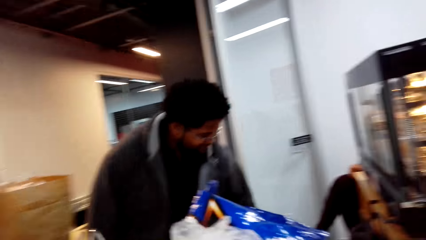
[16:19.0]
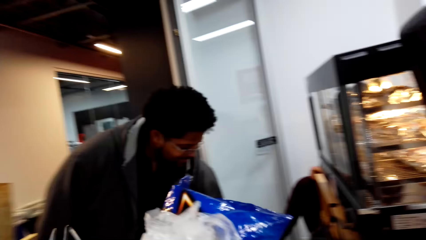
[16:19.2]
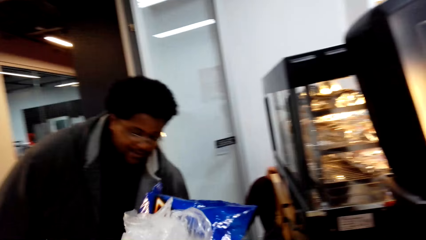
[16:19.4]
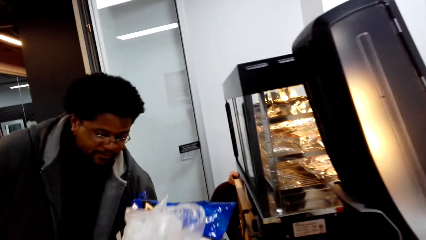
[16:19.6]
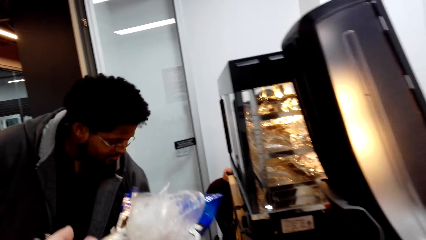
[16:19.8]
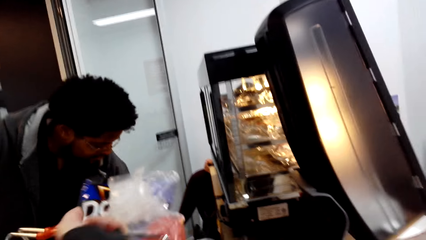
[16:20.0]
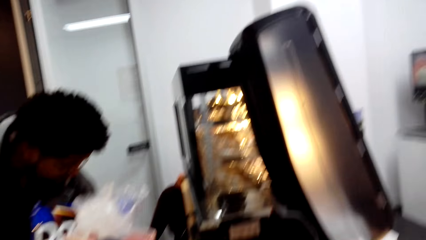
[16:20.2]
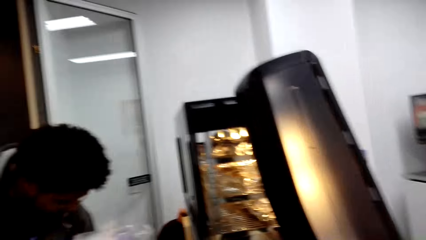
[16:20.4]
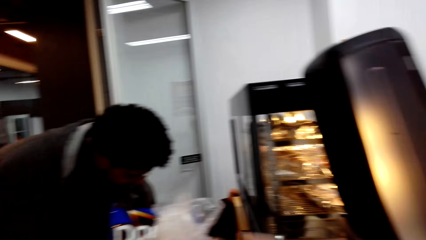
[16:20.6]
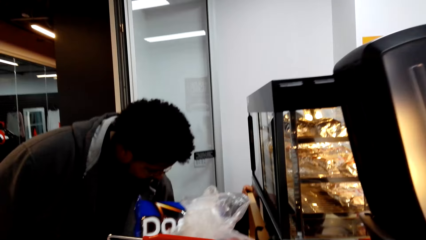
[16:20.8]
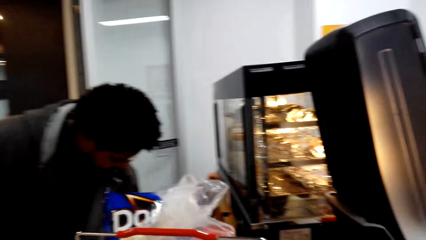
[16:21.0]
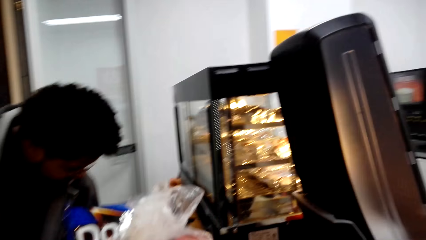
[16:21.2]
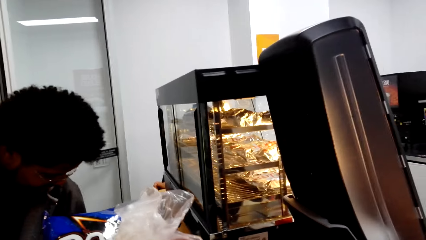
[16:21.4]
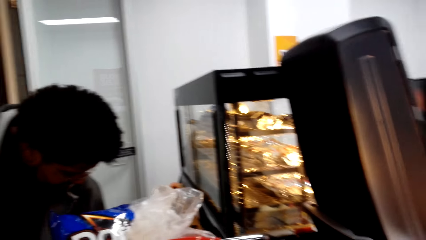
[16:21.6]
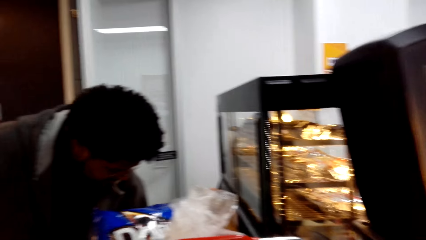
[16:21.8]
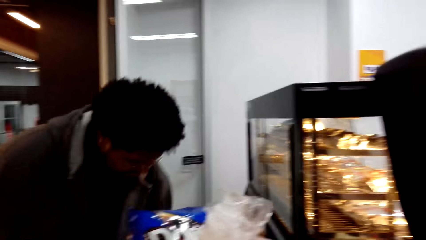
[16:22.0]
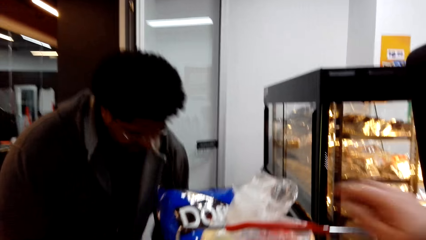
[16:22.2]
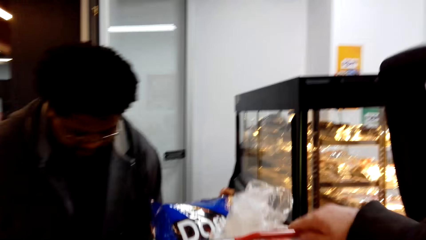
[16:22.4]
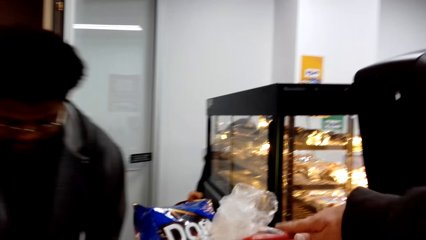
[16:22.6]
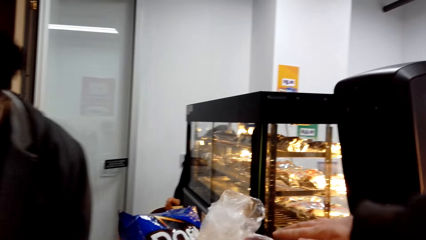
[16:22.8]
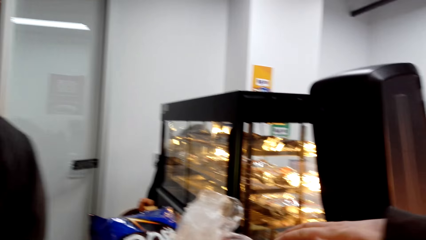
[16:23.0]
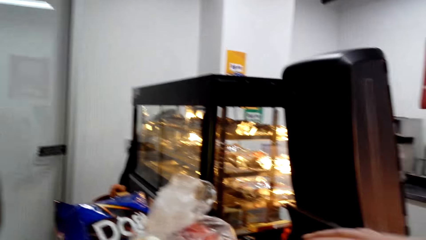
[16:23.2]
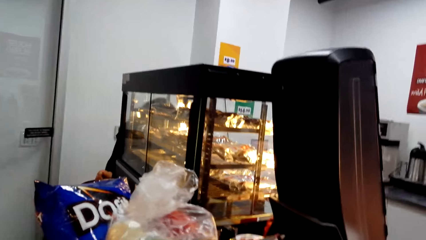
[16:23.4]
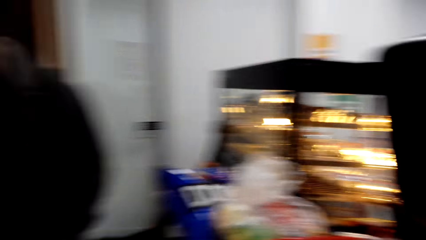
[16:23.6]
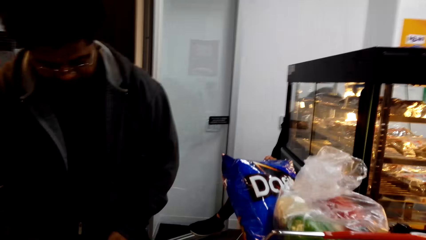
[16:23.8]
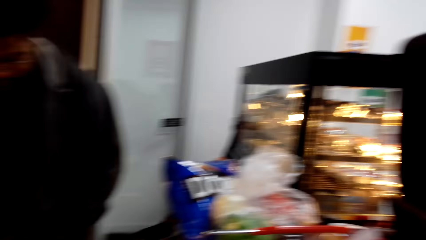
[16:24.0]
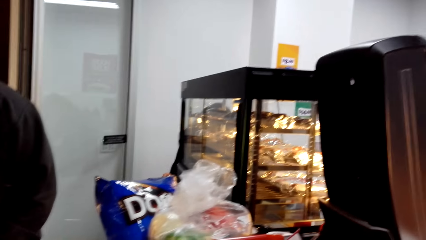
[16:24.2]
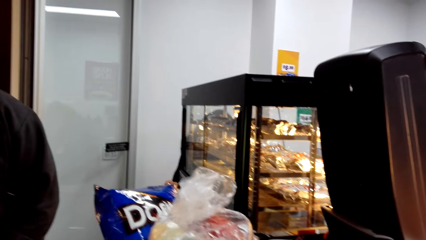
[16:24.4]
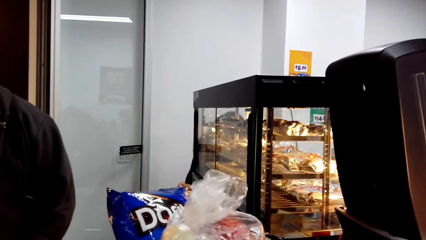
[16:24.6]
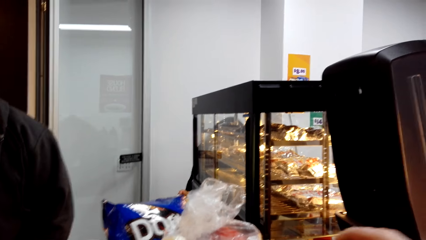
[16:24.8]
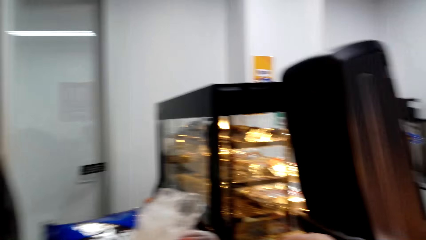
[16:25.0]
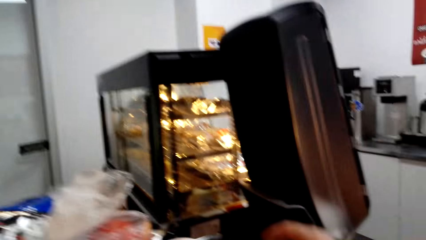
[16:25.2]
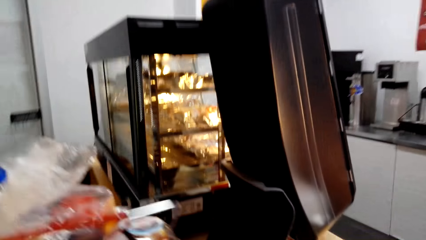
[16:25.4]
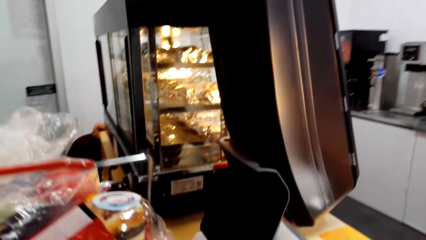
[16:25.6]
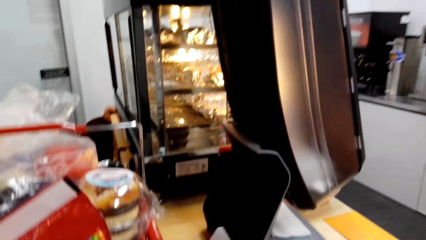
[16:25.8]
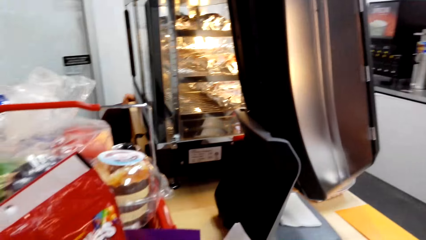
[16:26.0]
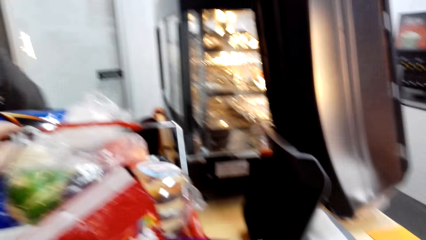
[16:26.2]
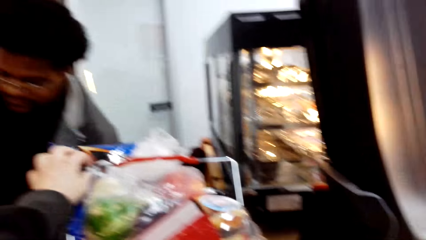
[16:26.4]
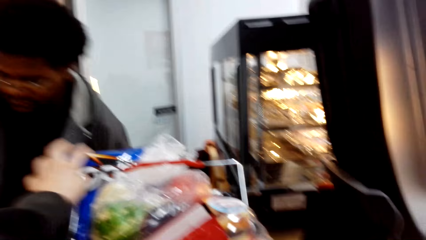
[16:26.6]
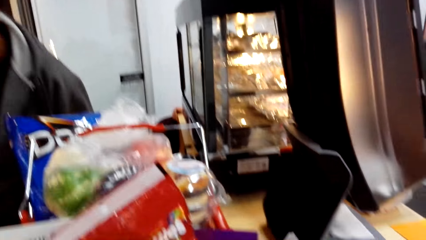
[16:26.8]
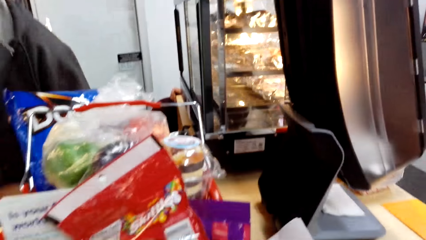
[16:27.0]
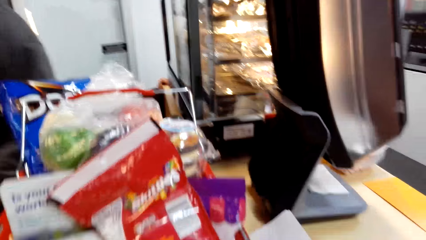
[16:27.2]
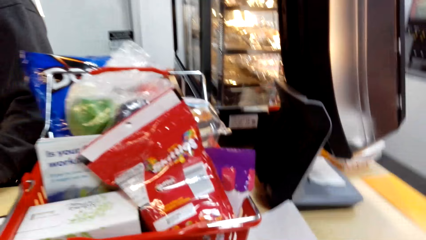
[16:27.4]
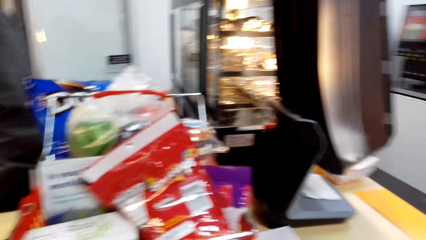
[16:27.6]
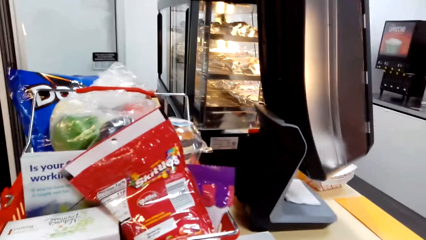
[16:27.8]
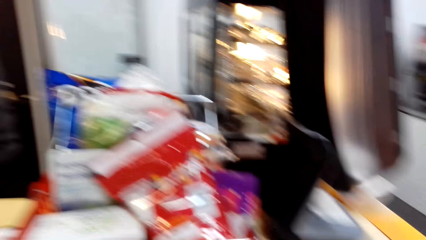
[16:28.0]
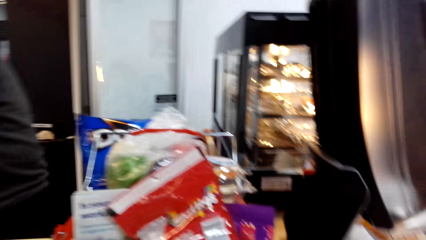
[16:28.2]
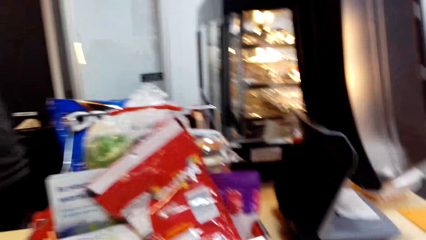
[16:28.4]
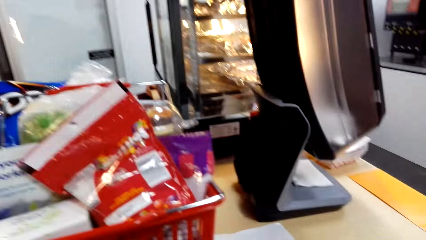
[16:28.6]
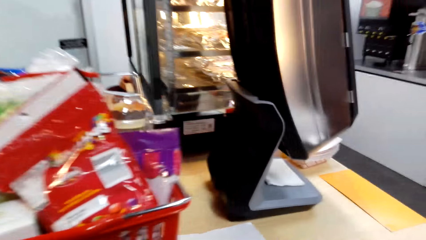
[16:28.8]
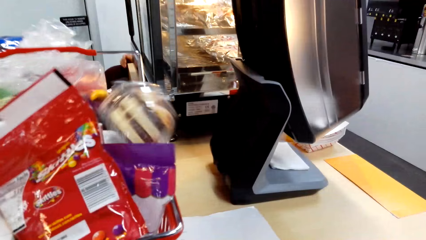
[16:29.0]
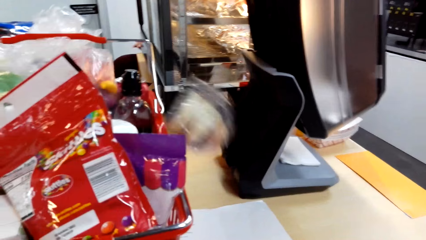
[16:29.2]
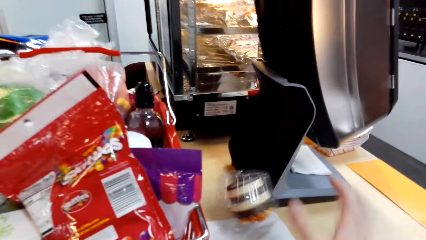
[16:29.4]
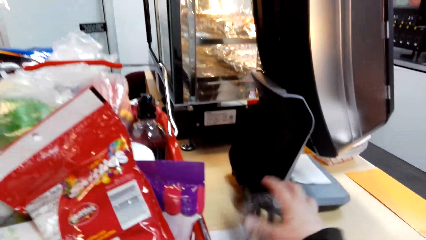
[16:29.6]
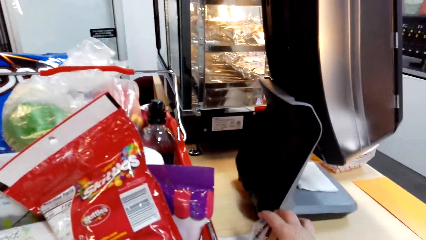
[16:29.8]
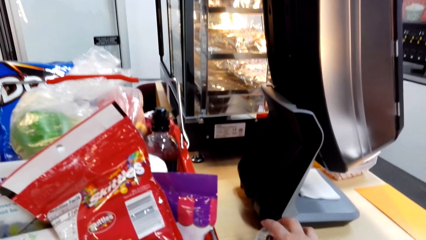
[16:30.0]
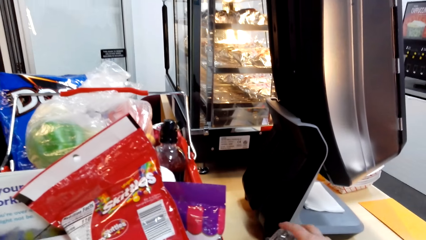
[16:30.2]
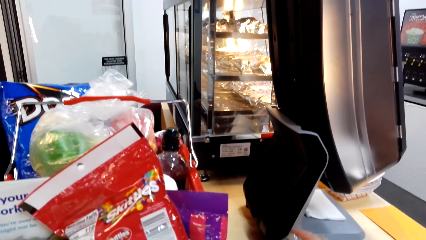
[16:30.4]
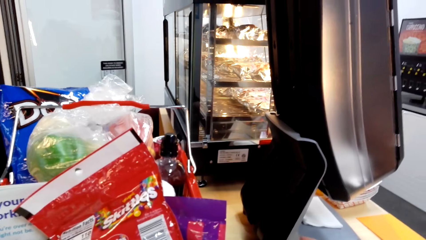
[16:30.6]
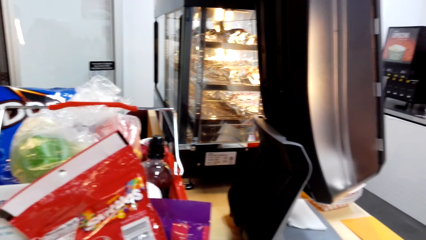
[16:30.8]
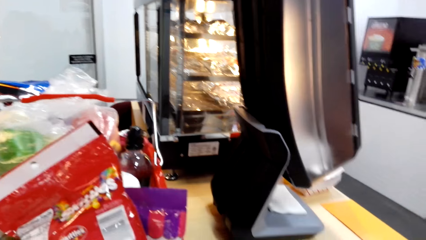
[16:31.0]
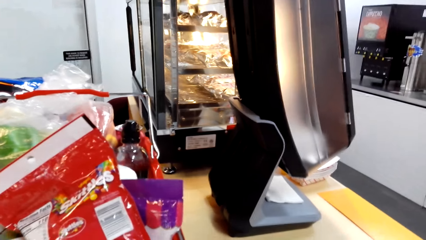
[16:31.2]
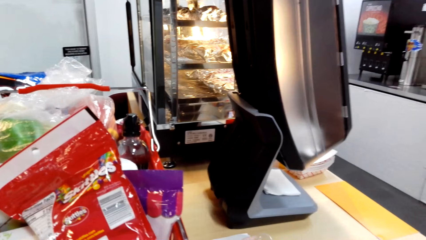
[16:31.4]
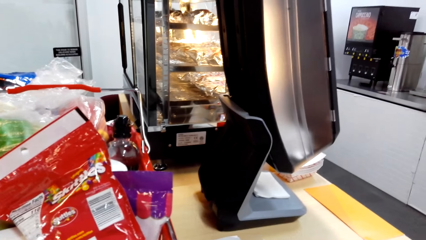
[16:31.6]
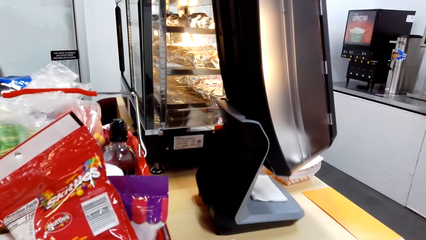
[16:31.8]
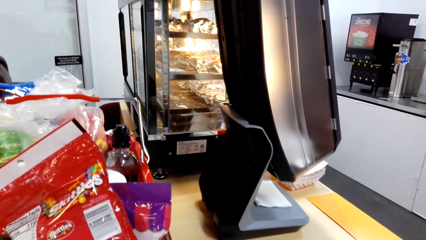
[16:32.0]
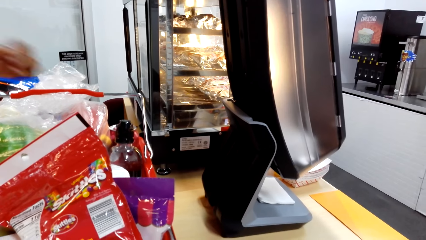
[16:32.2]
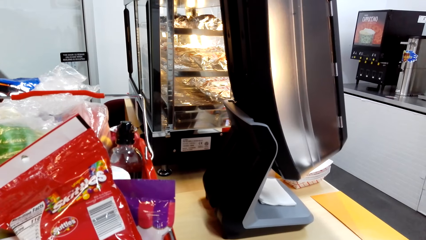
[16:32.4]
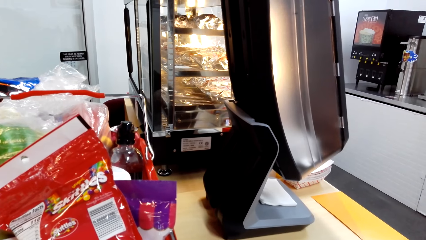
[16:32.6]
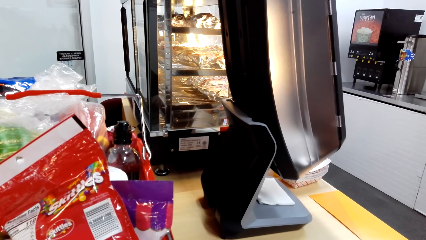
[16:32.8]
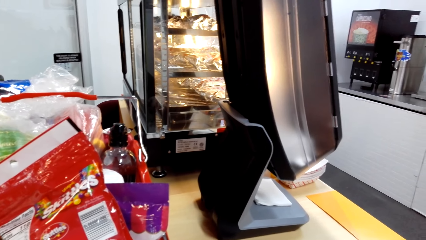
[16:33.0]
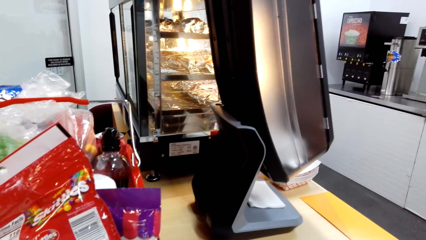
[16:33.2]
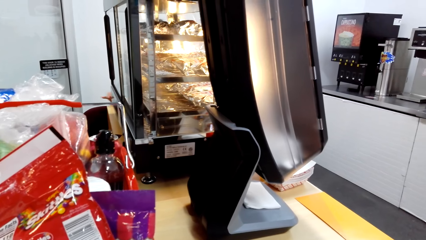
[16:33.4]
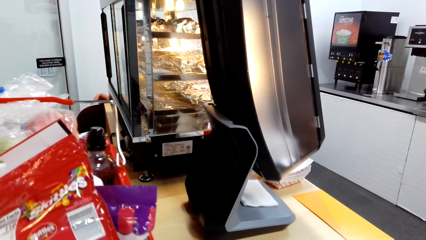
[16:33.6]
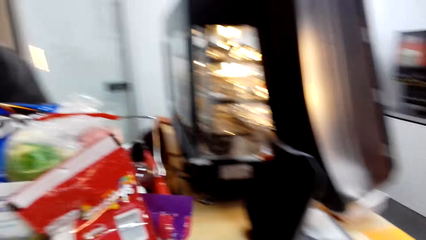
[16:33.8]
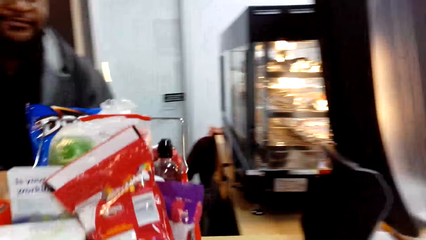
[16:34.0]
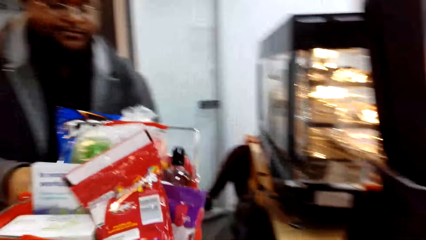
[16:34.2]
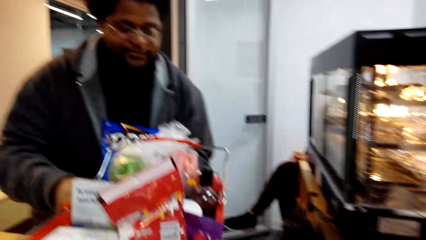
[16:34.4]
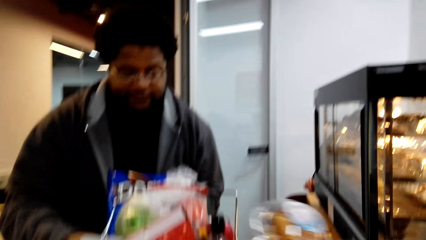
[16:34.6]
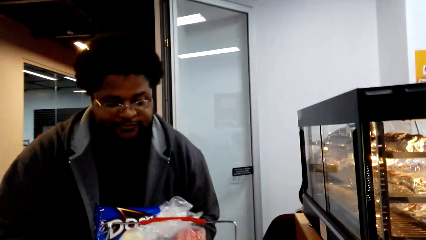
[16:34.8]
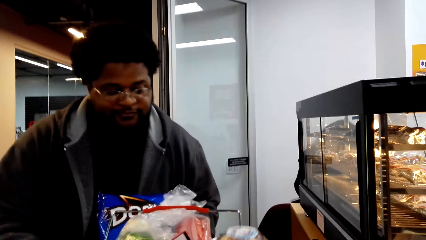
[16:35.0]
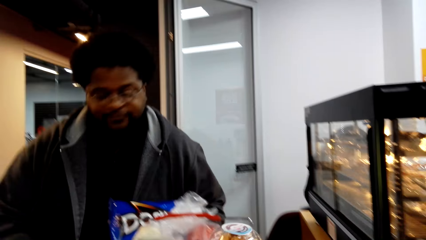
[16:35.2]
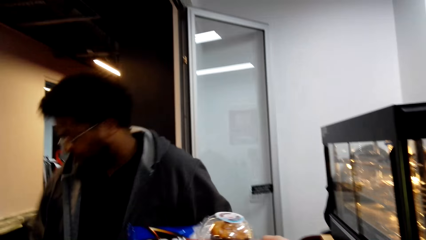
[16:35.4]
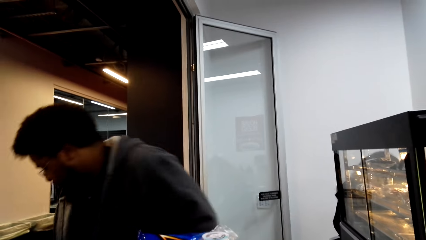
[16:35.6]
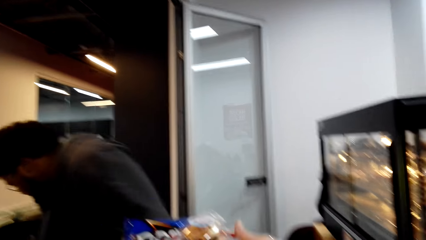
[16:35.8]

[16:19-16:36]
A person interacts with the camera wearer. The camera wearer puts the basket on the counter. They talk to the person. The person does something. The camera wearer looks on. The person takes the basket.
